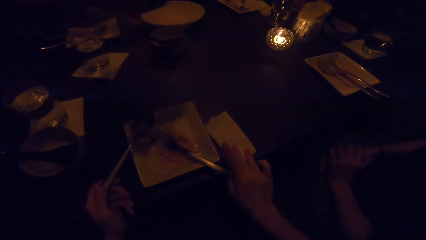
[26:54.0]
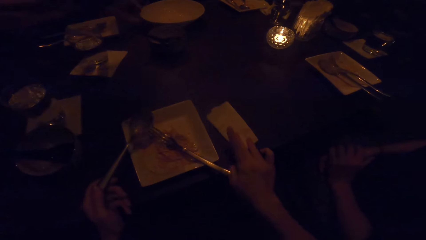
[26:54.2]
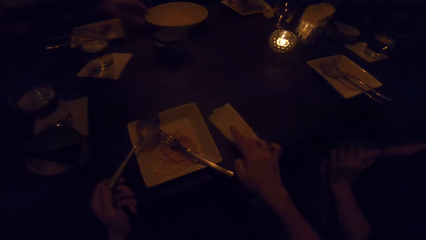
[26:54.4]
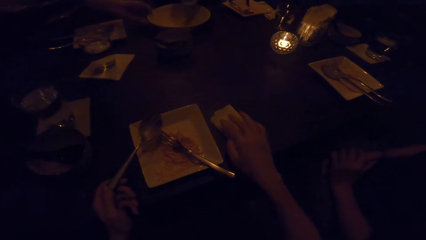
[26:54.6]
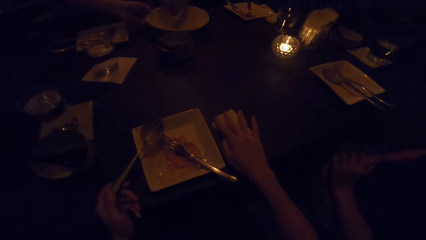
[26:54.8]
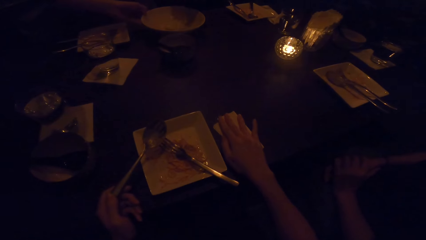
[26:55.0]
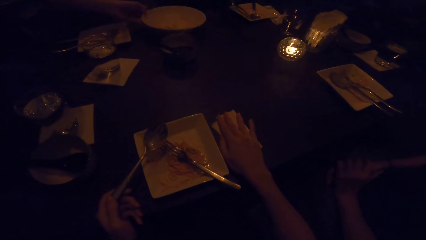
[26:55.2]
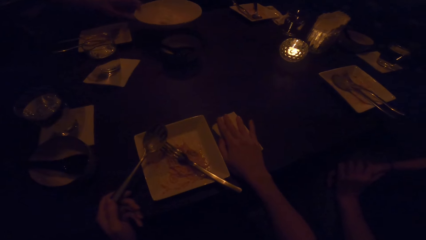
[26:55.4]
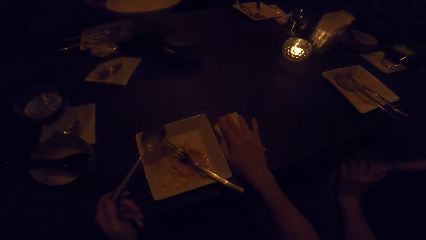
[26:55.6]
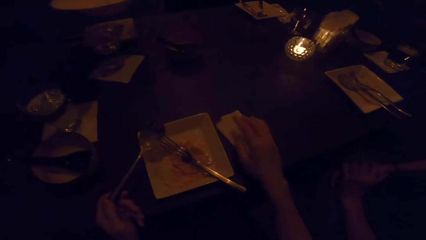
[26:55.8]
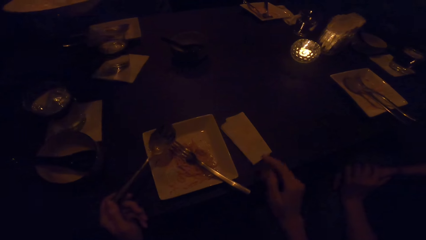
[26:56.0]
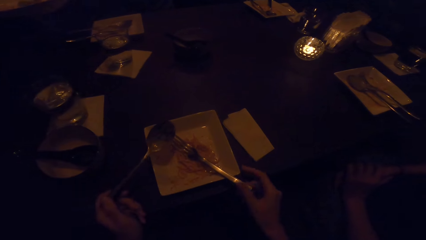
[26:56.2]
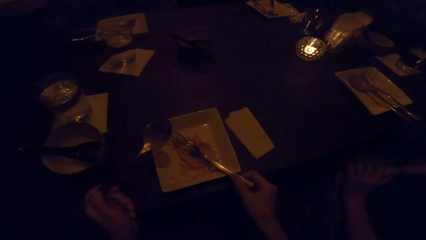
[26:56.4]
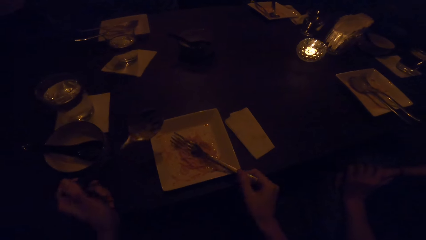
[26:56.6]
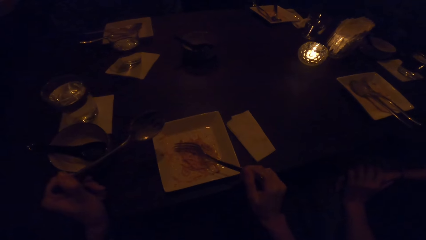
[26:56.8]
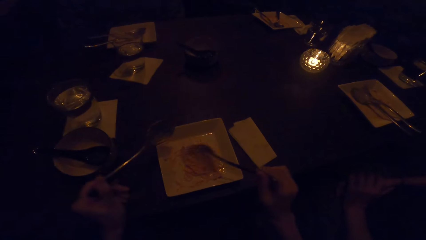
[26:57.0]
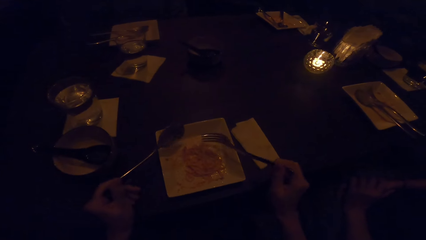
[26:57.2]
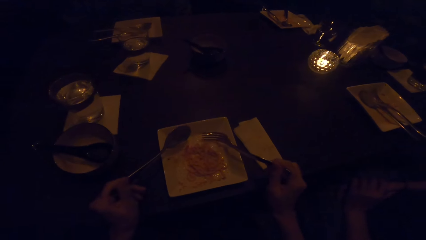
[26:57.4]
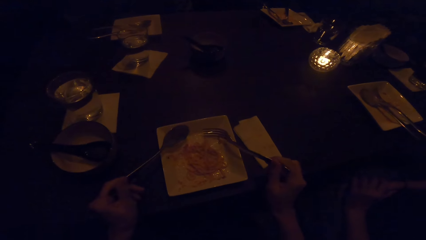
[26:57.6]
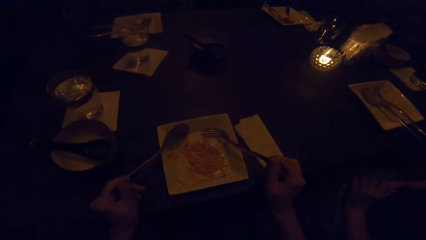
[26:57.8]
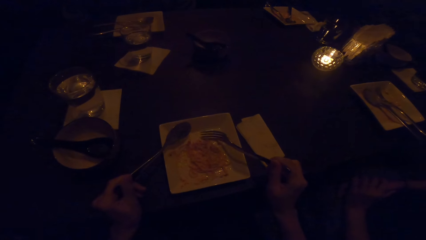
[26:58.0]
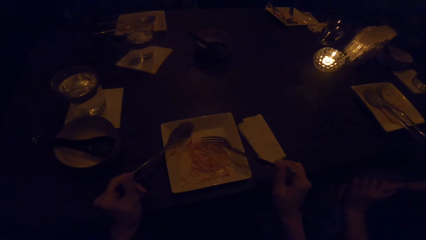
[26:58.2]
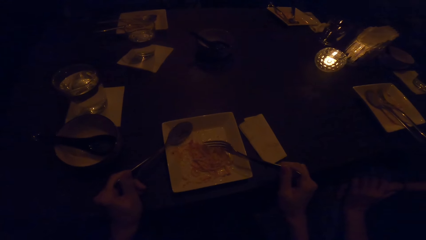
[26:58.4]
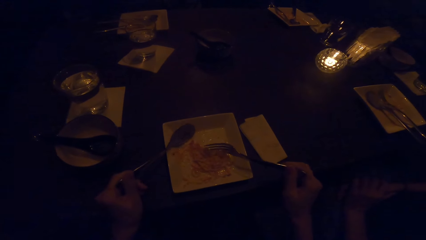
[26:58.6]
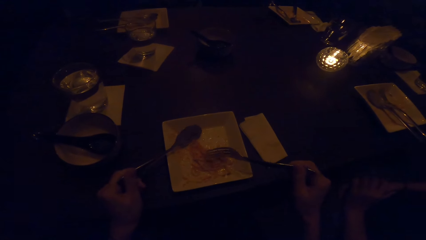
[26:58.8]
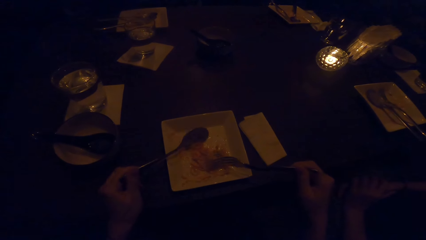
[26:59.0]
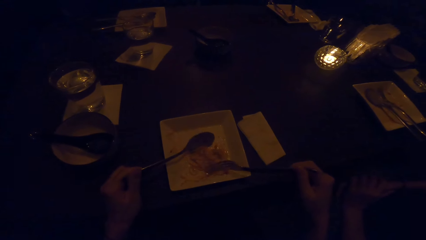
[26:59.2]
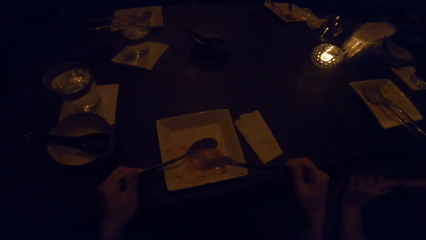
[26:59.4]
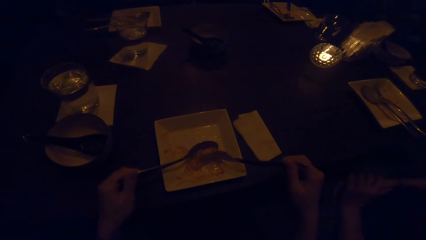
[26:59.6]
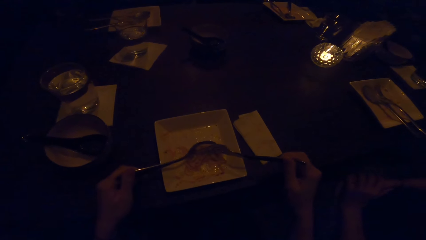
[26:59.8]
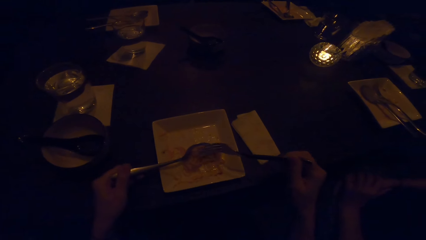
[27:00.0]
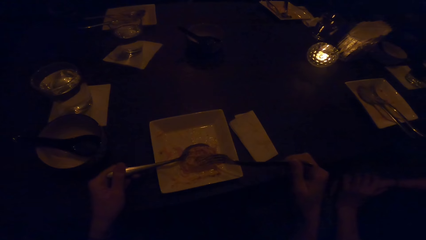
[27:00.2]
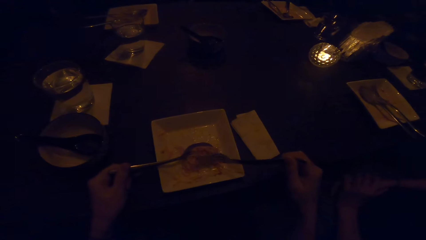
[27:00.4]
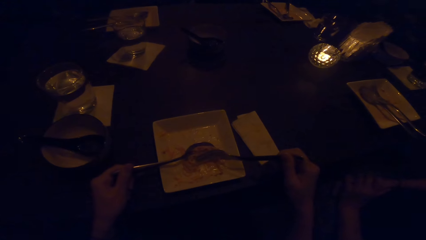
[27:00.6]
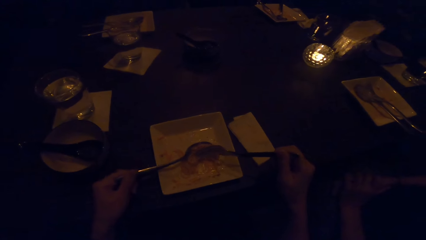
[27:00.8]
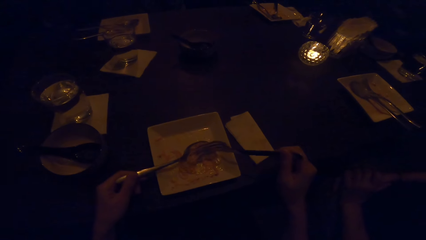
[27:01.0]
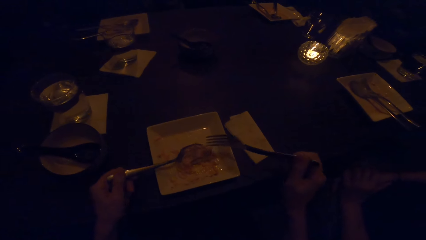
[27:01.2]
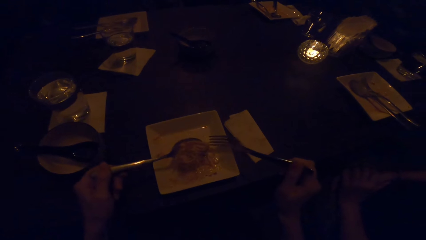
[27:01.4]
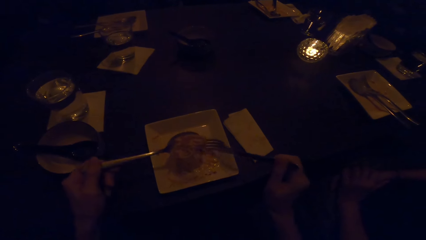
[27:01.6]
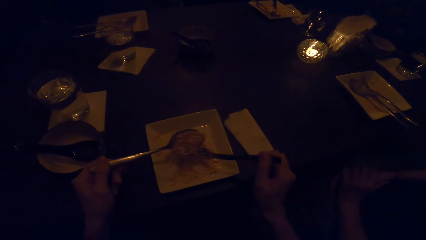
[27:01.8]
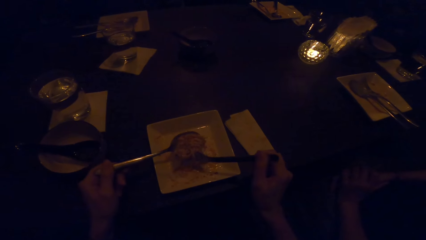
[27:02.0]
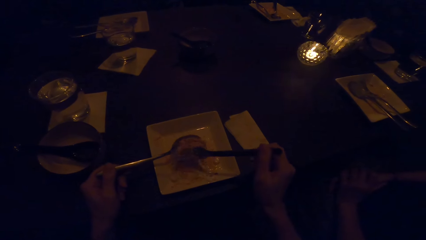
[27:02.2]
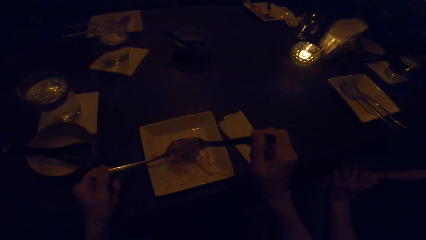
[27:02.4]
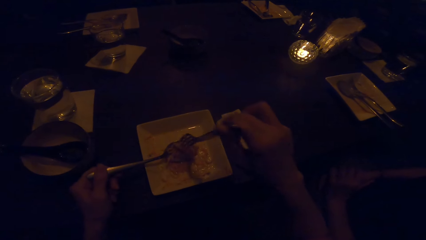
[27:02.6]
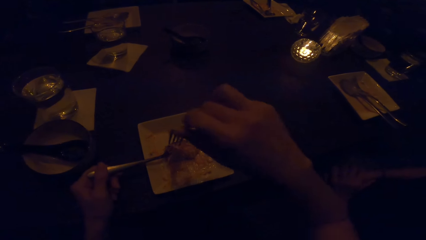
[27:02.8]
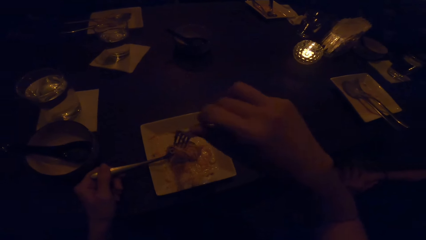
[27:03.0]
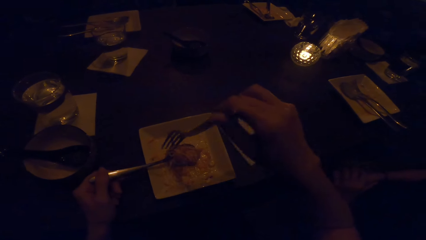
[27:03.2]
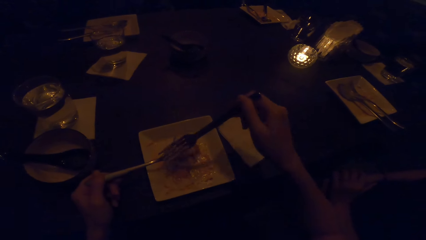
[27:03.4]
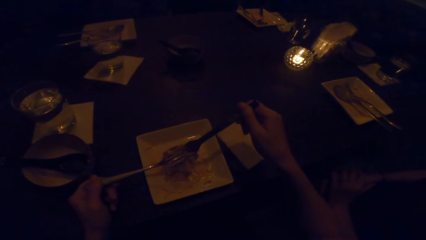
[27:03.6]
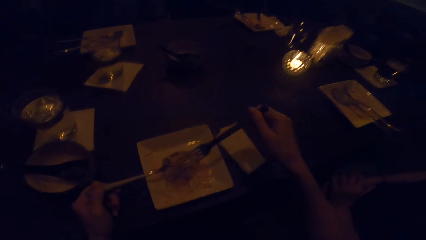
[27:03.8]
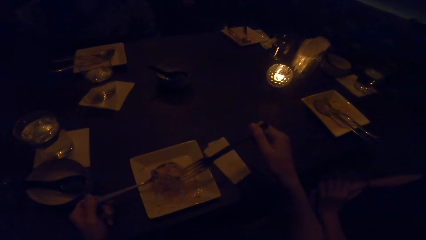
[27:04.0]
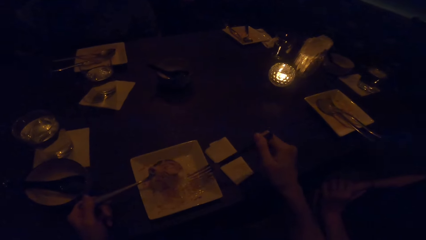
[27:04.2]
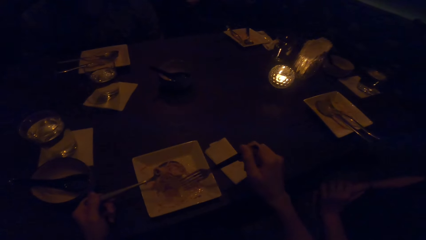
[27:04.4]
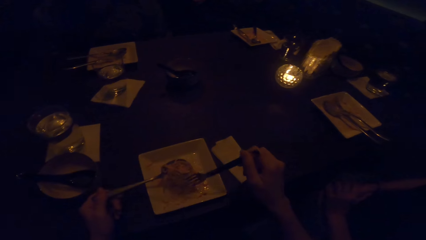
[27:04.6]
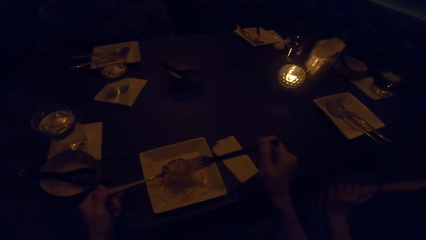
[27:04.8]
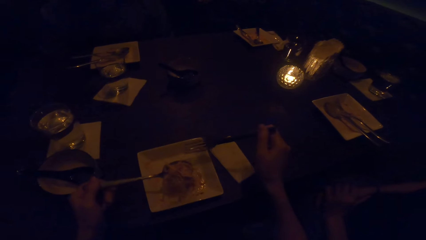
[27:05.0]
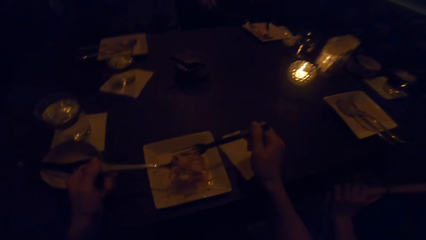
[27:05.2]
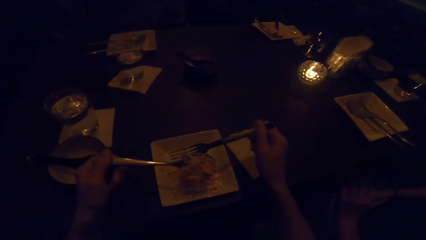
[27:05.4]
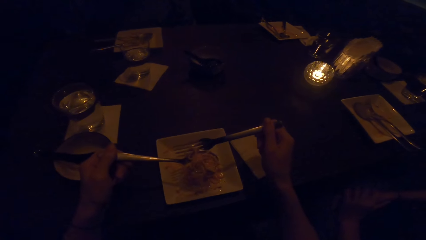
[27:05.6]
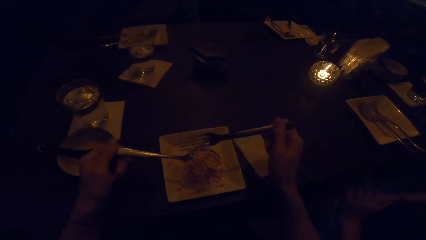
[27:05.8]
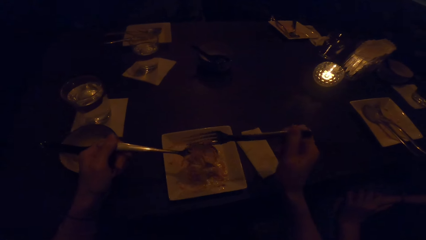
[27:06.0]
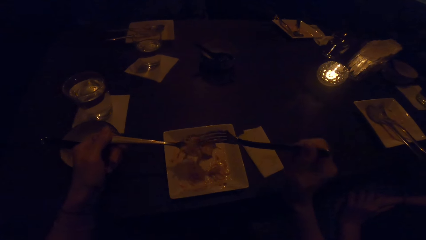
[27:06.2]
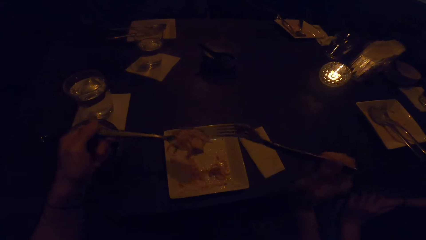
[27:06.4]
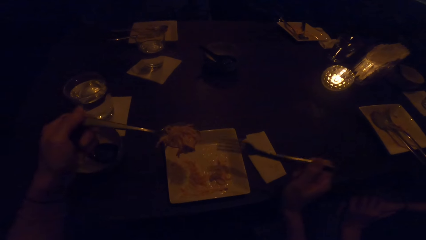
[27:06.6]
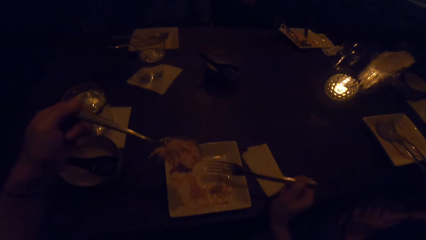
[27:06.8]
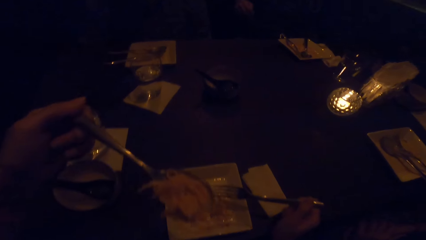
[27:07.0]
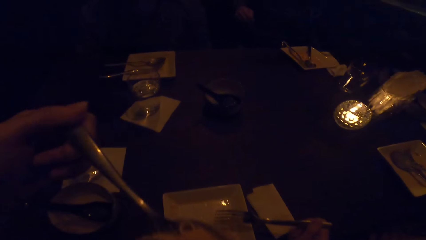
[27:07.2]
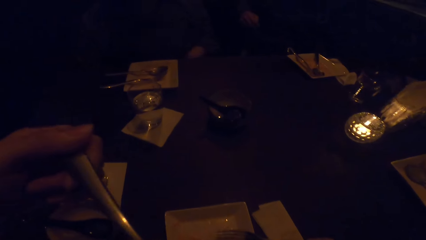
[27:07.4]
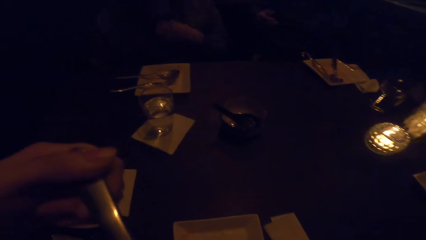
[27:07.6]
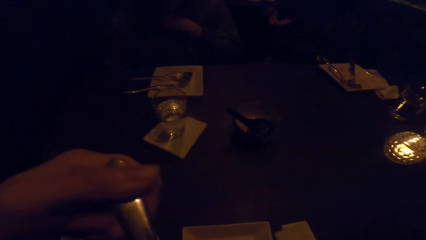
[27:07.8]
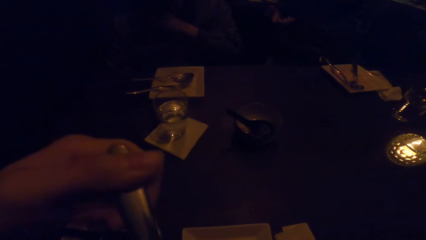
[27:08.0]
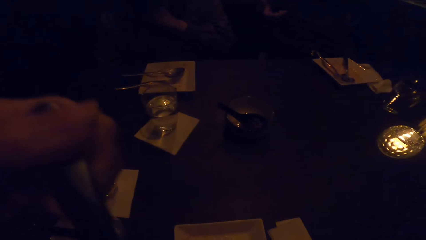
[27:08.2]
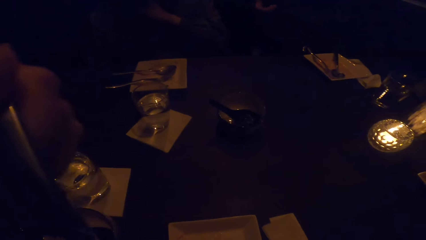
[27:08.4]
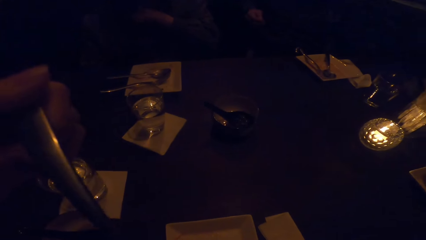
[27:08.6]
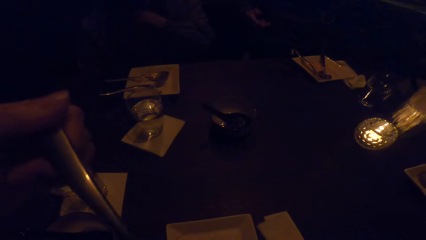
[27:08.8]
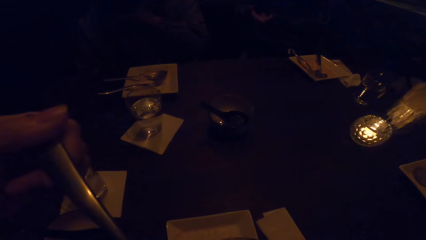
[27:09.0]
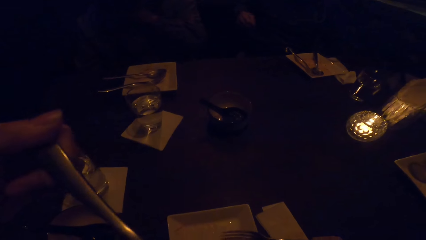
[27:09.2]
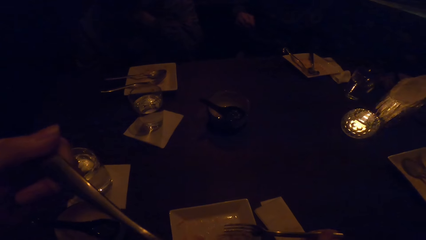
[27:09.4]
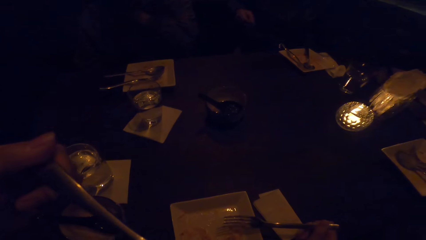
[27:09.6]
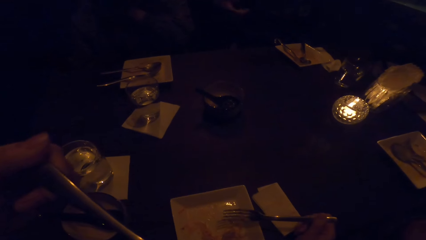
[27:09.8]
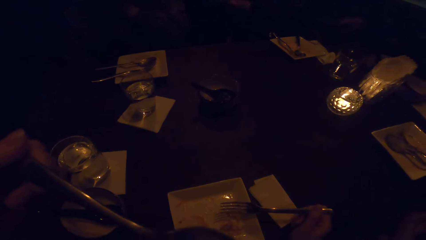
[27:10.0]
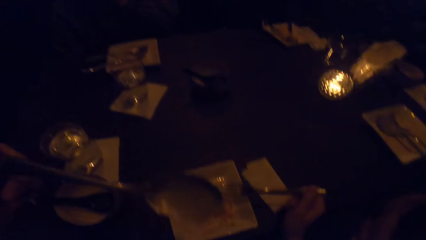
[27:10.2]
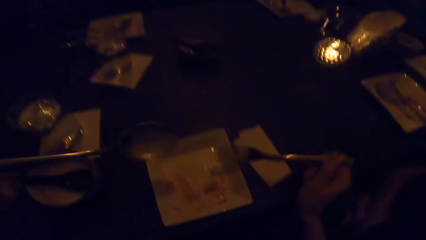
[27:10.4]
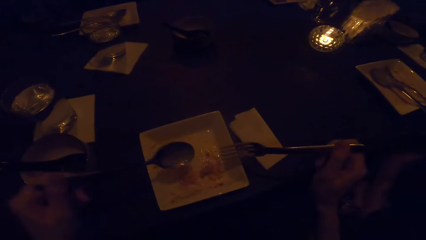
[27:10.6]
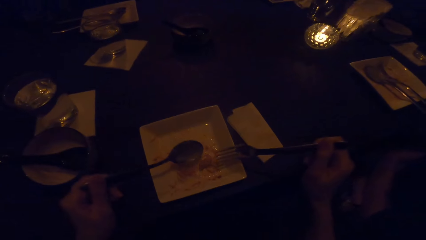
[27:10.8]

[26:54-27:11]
The camera wearer picks up the fork in the plate with her right hand. She eats from the plate in front of her with the fork and spoon. She picks up the food. She puts the food in the mouth.
